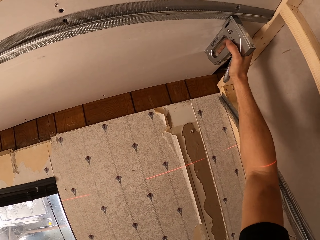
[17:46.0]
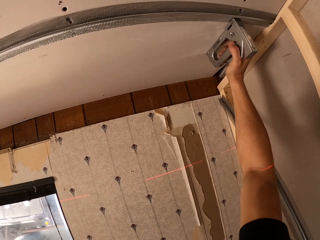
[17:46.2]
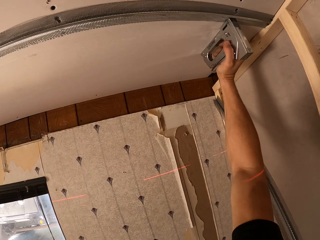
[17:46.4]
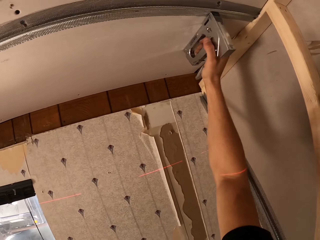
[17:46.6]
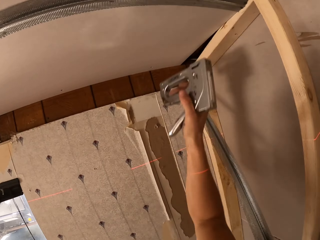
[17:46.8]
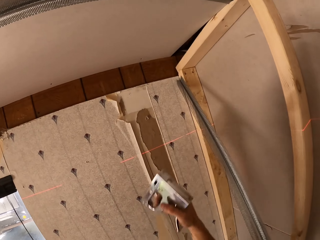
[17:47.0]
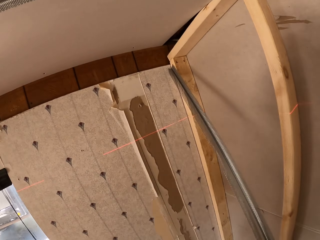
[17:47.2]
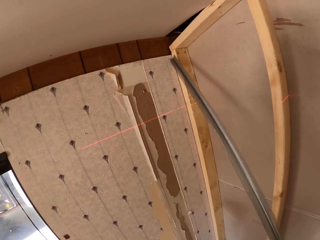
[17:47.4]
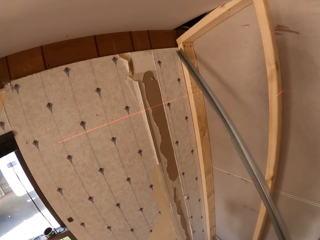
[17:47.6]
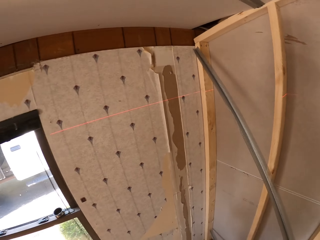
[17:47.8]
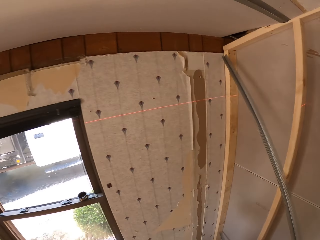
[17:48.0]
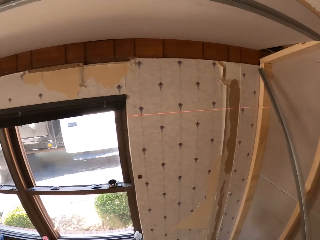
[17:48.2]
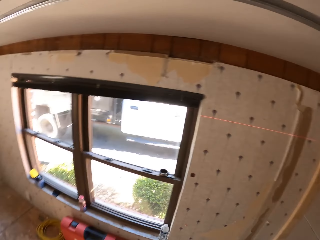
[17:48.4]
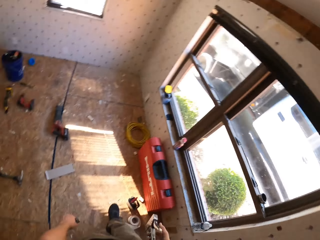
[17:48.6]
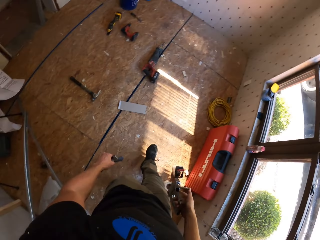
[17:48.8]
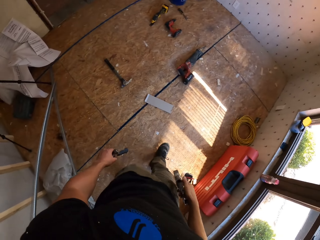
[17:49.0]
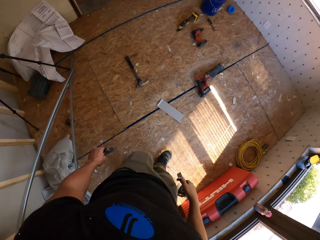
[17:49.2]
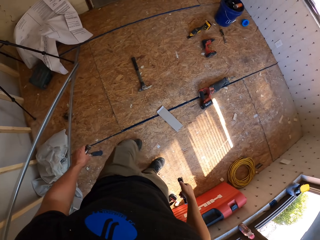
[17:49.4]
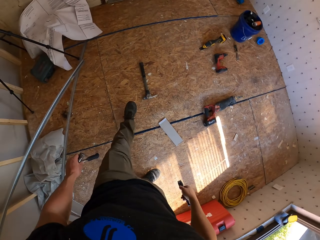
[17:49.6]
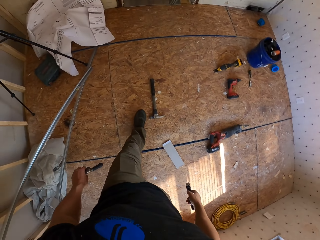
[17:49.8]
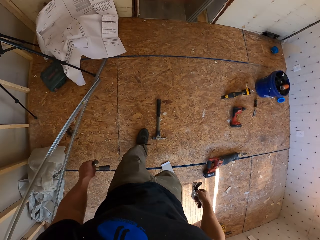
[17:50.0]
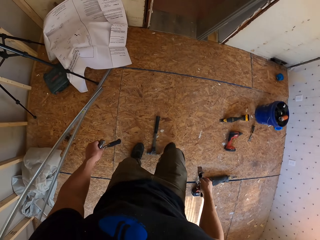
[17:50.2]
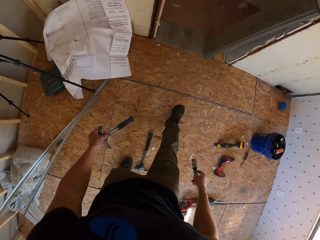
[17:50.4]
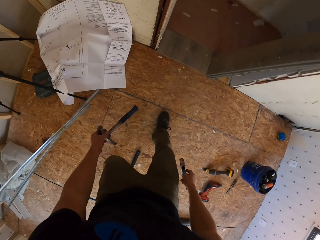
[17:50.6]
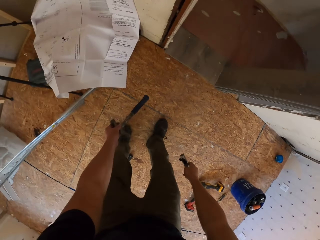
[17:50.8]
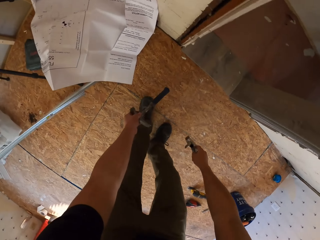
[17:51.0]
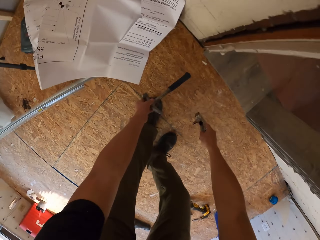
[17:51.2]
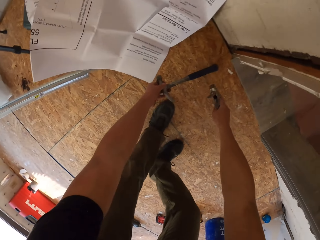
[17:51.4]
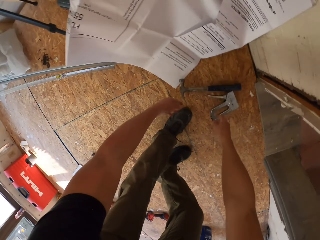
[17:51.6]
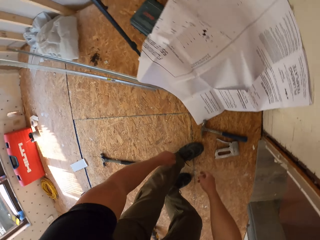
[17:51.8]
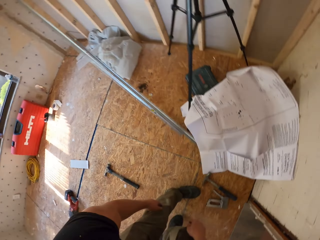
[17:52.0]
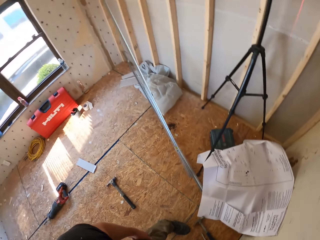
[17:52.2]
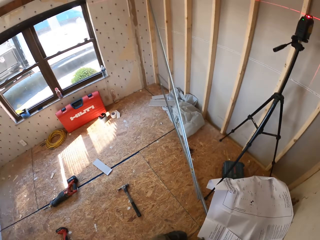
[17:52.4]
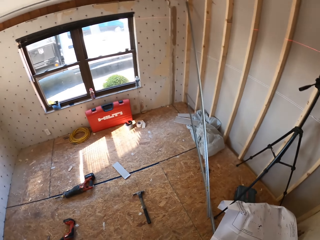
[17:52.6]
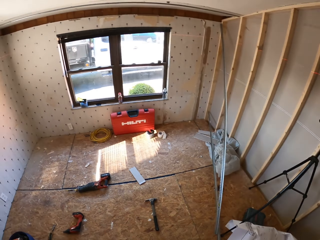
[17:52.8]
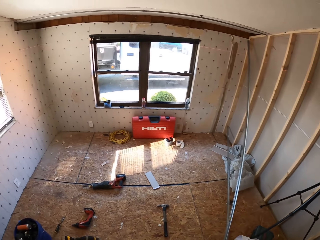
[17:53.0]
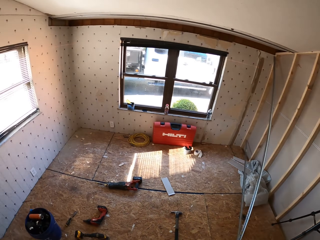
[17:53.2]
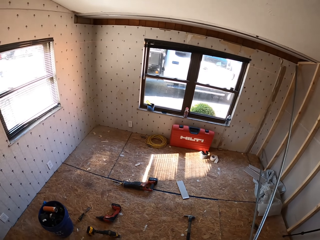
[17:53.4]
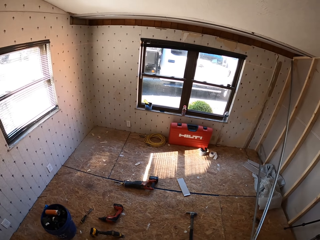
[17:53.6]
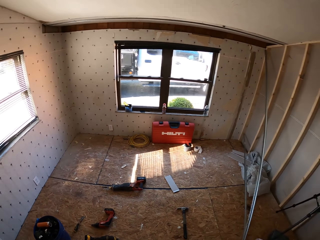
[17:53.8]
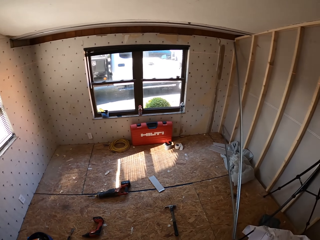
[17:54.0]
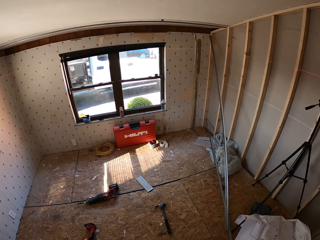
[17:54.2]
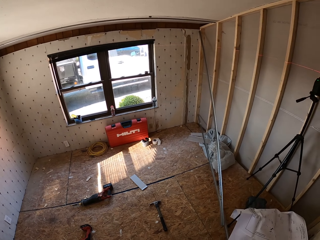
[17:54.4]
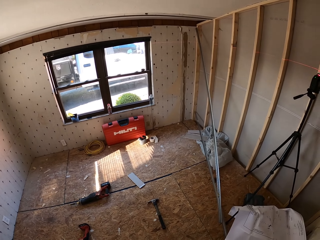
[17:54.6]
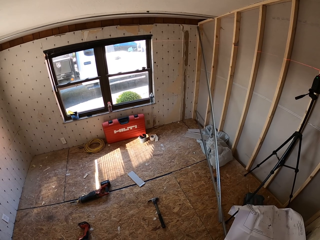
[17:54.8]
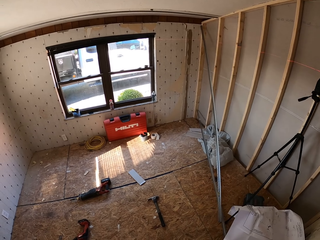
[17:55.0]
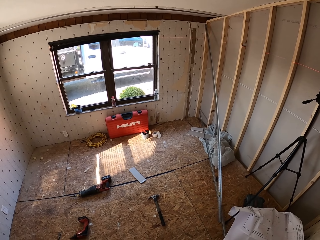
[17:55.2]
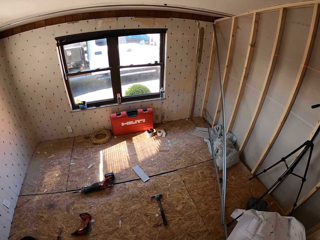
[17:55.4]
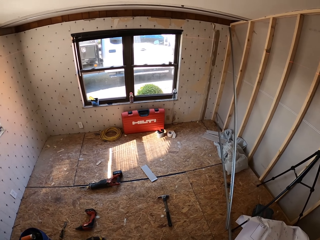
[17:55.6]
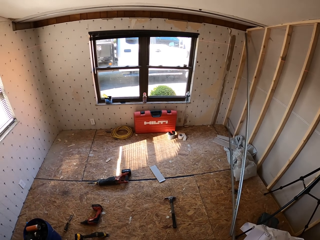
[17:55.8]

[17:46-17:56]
The camera wearer looks around the room. They walk around the room. They drop the hammer and nail staple gun on the floor.

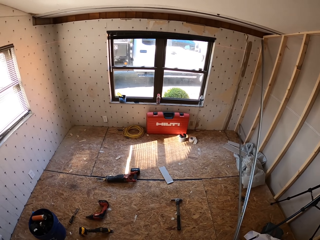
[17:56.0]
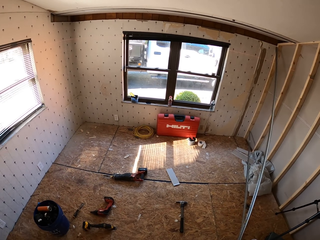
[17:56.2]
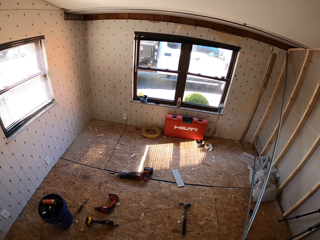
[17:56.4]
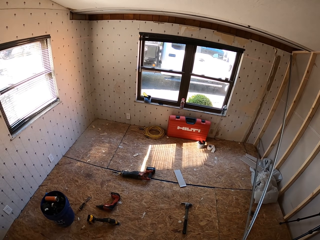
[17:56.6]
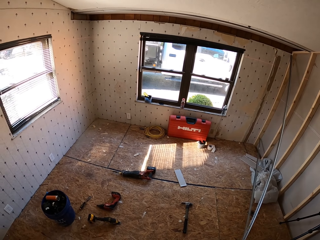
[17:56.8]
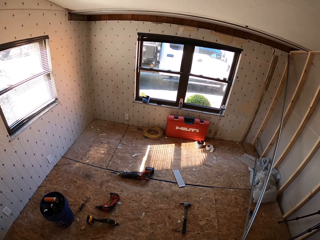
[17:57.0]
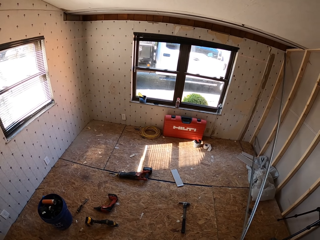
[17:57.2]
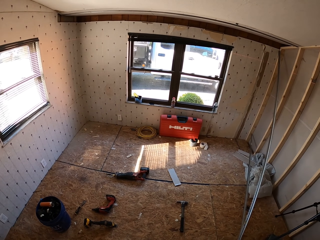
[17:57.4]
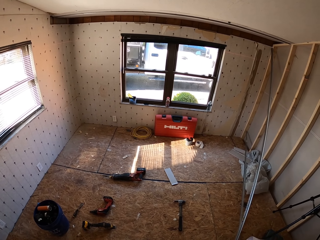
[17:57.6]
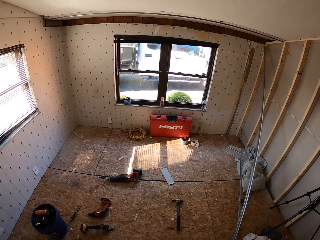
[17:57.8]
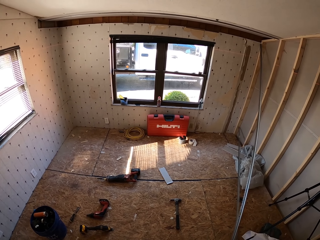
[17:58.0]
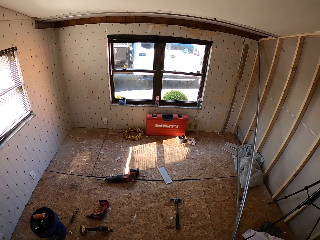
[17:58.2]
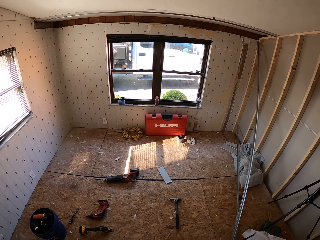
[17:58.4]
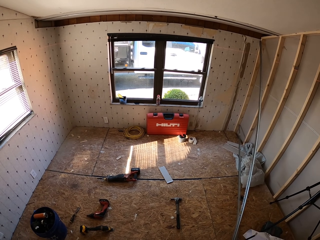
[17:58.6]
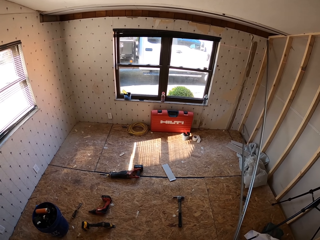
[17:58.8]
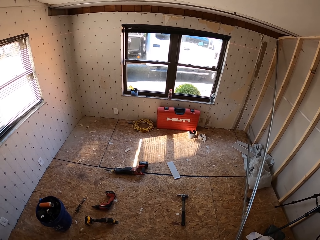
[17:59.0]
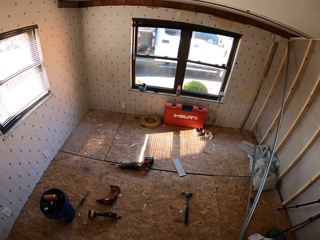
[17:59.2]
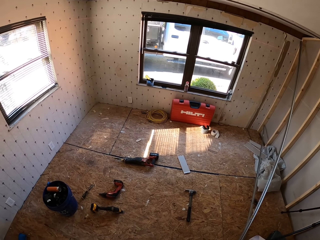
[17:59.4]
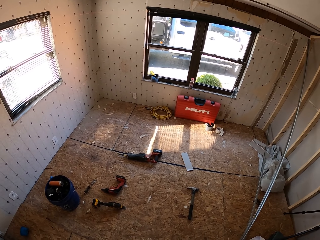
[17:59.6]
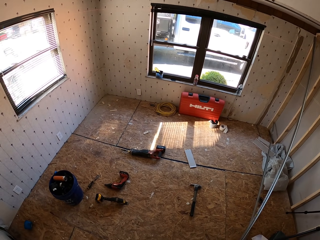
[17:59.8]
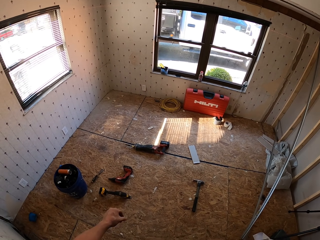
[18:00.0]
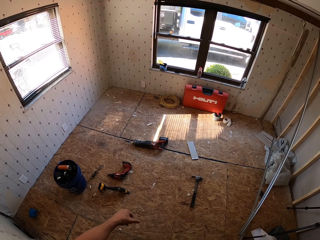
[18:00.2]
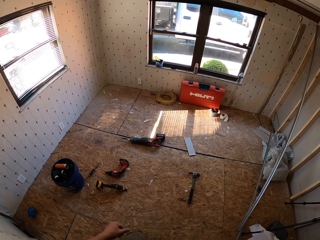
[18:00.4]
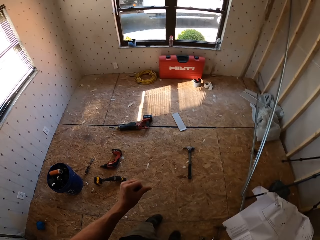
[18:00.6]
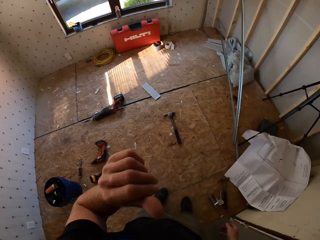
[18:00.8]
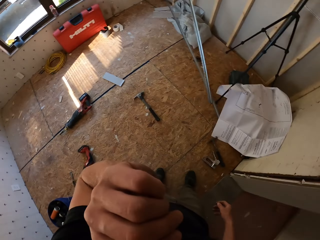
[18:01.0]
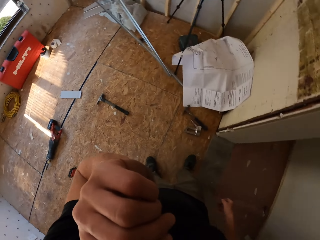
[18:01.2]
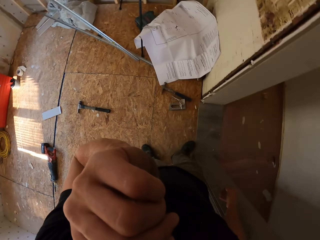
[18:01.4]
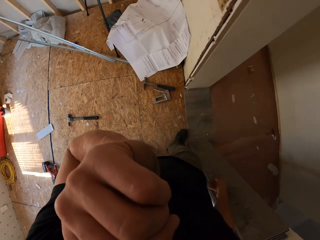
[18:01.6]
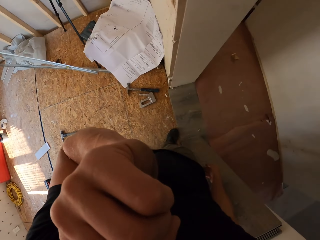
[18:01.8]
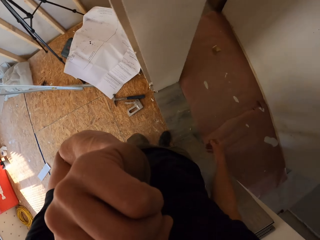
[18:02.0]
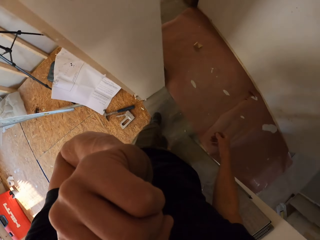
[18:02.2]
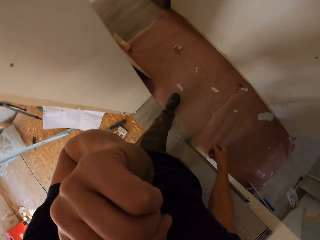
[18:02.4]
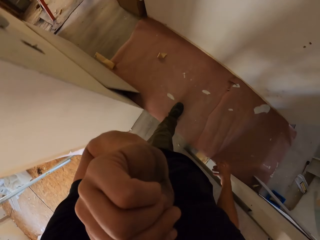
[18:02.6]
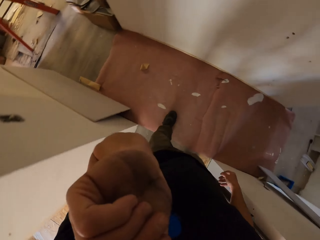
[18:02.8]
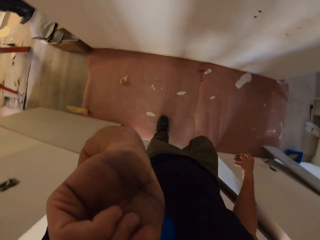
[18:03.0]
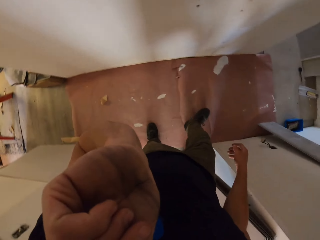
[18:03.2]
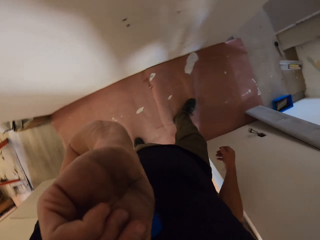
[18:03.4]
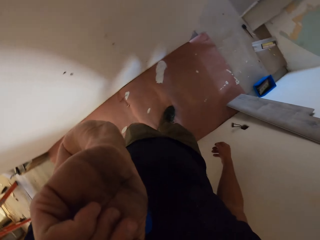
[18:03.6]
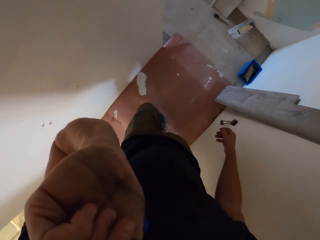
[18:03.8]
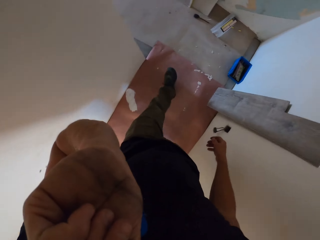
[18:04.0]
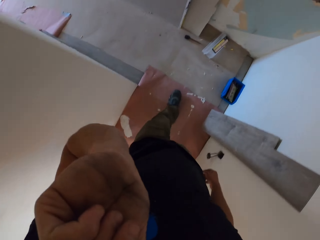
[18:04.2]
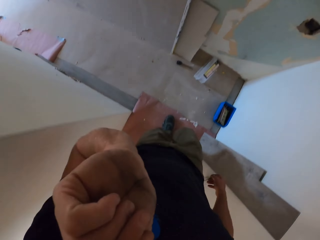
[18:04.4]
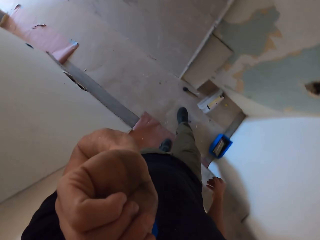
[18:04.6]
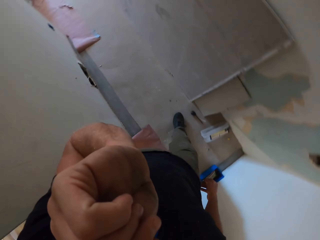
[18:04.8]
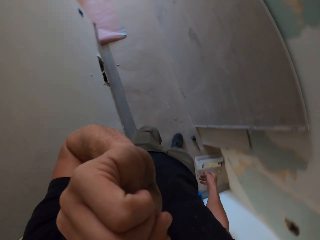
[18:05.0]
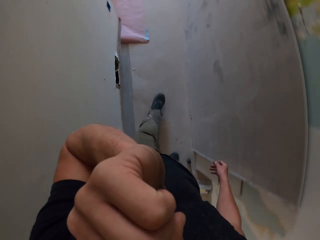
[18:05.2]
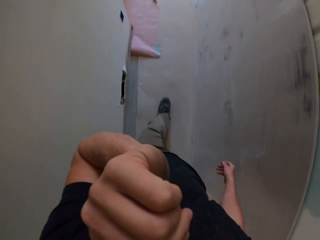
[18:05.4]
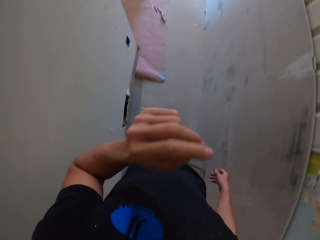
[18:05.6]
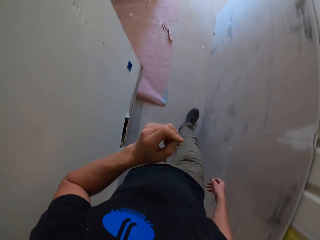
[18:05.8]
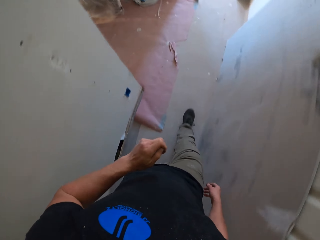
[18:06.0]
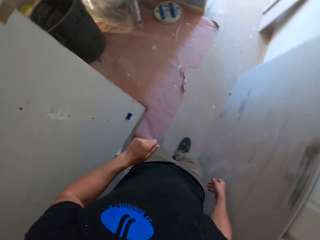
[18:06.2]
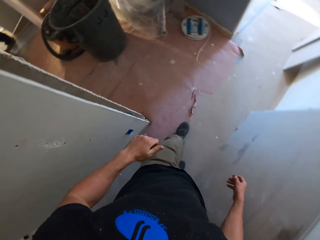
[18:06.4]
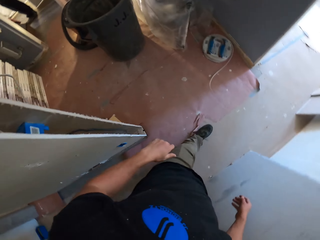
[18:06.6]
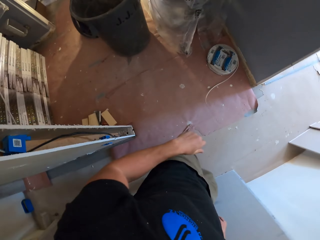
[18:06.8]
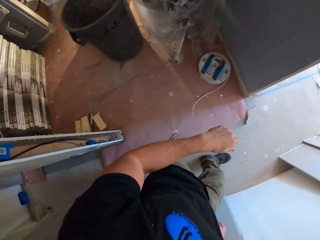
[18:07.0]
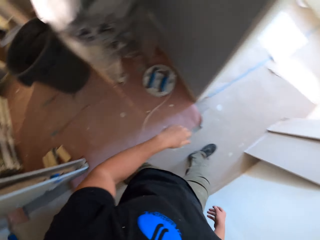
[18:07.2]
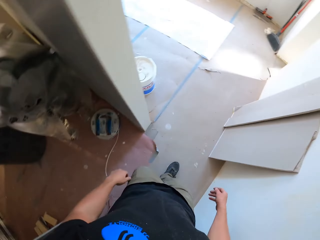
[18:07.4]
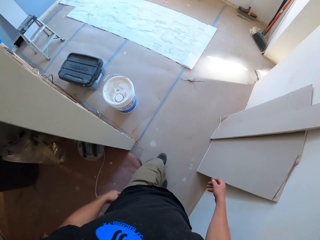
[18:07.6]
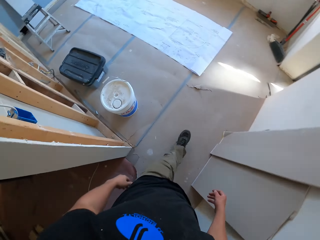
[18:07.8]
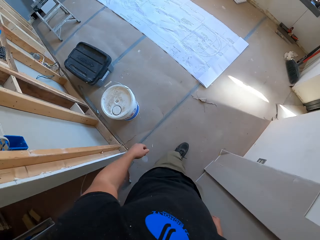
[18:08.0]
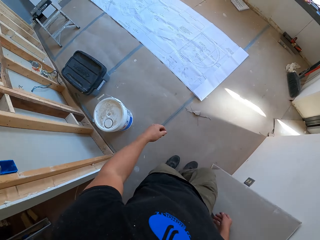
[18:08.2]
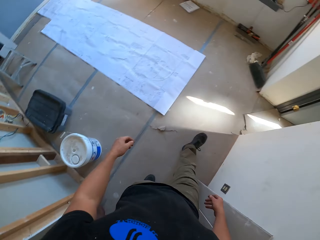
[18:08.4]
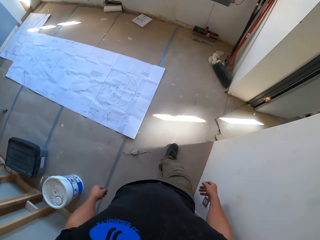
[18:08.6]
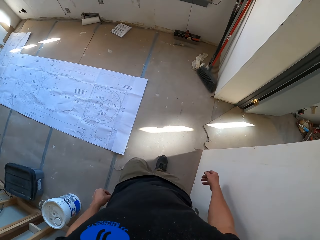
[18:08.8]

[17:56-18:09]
The camera wearer looks around, touches their face, and walks around in the house.
